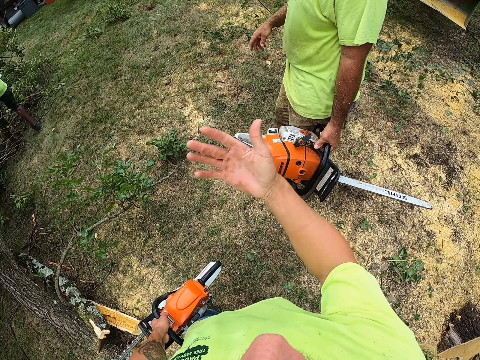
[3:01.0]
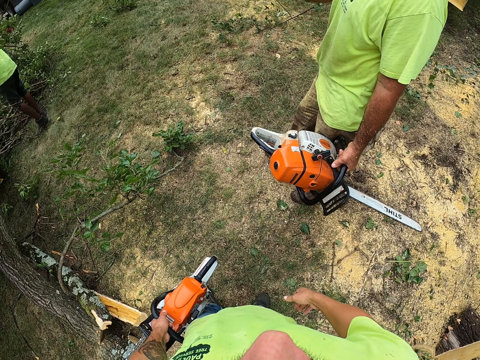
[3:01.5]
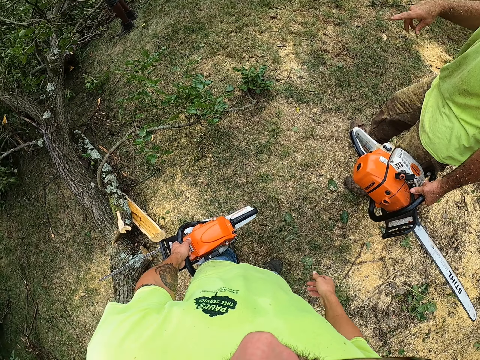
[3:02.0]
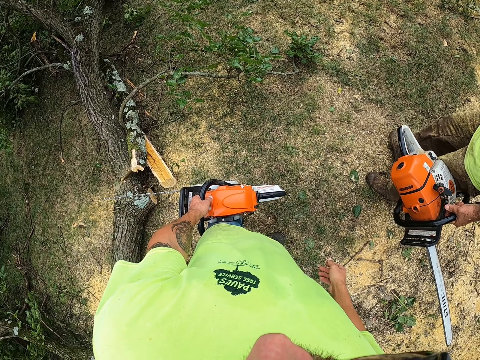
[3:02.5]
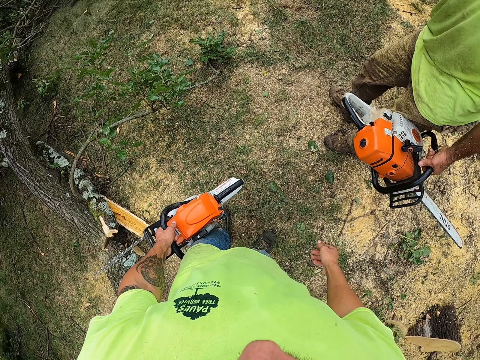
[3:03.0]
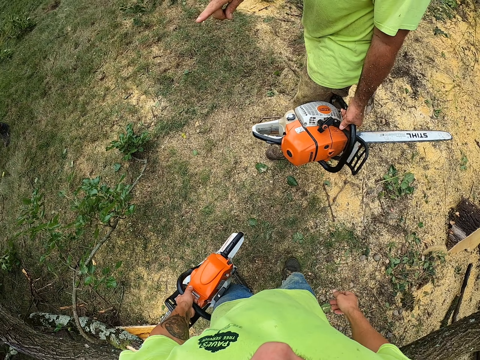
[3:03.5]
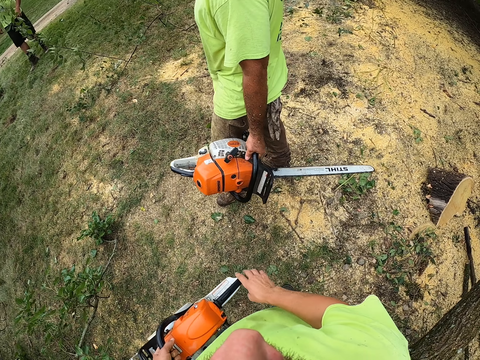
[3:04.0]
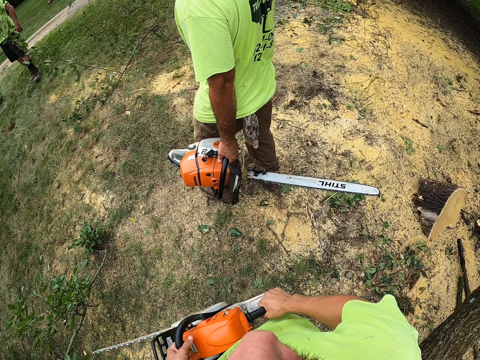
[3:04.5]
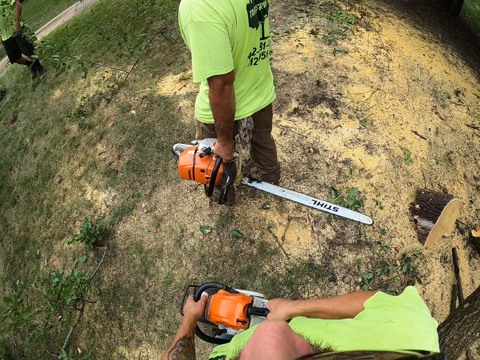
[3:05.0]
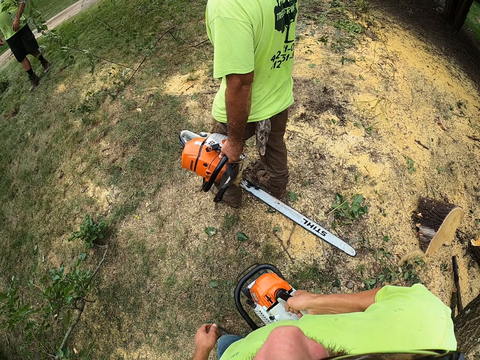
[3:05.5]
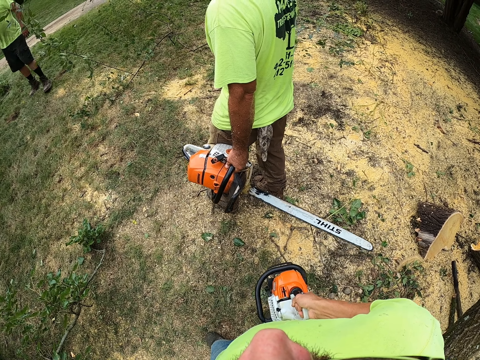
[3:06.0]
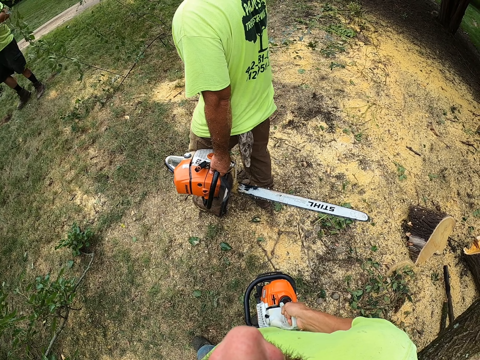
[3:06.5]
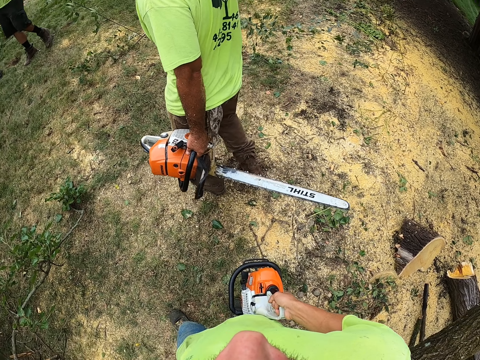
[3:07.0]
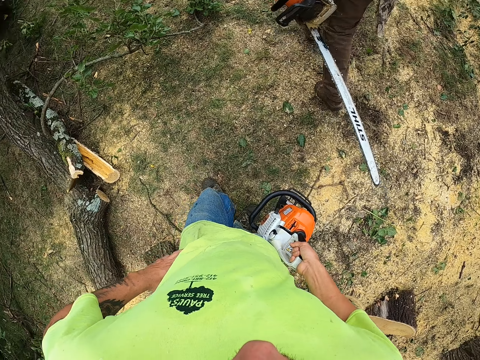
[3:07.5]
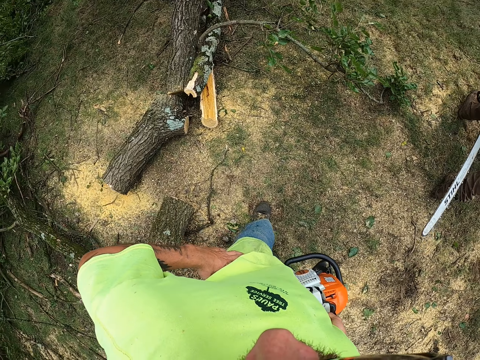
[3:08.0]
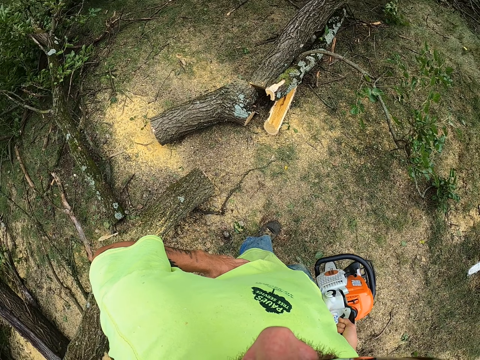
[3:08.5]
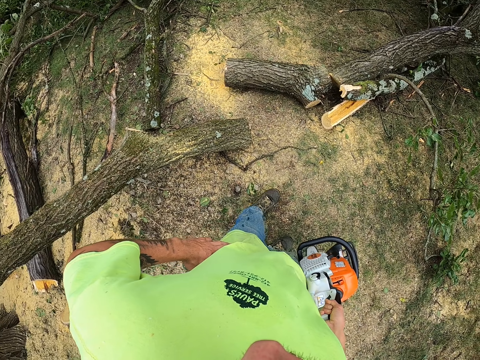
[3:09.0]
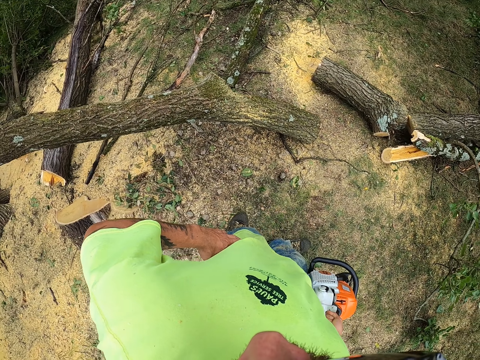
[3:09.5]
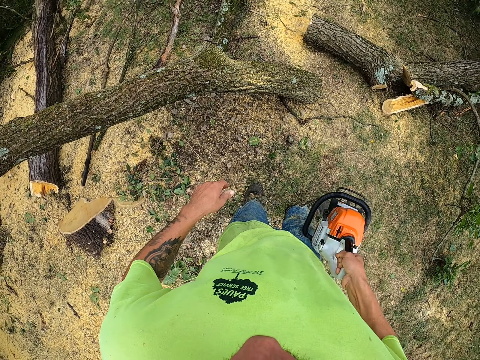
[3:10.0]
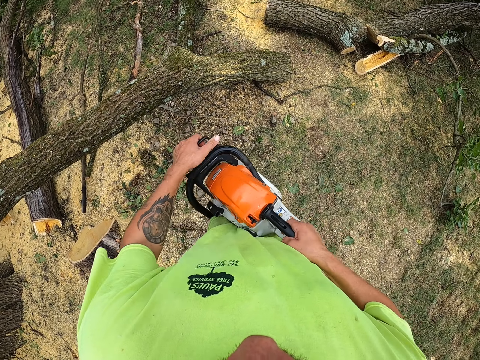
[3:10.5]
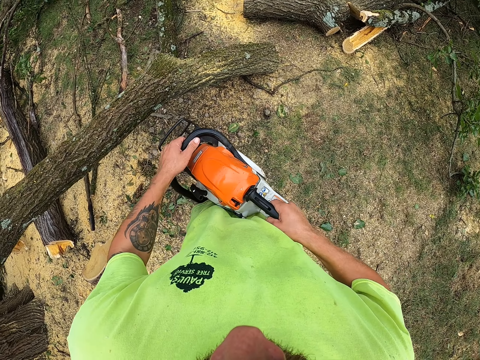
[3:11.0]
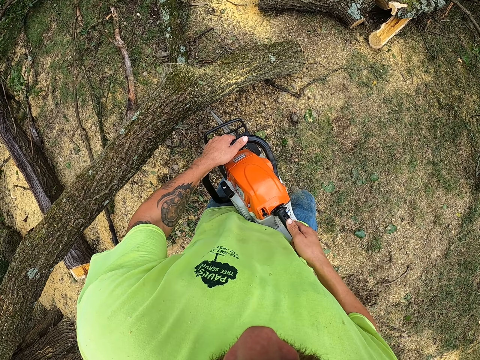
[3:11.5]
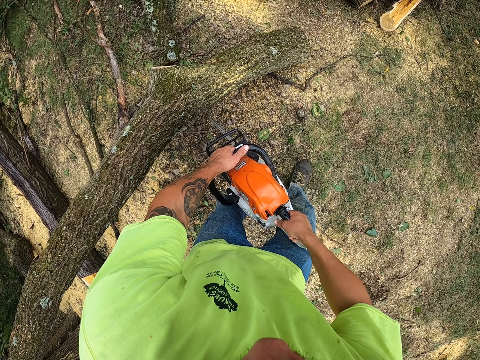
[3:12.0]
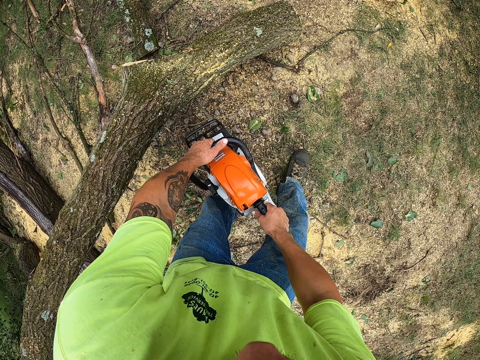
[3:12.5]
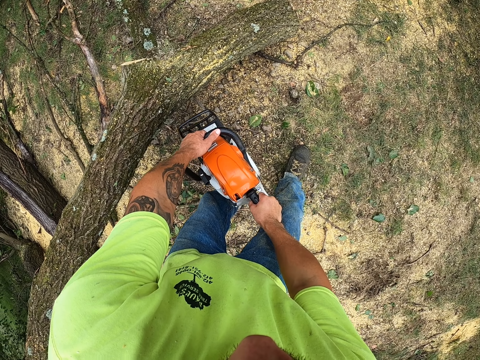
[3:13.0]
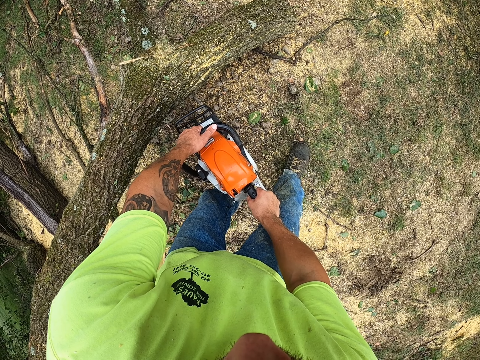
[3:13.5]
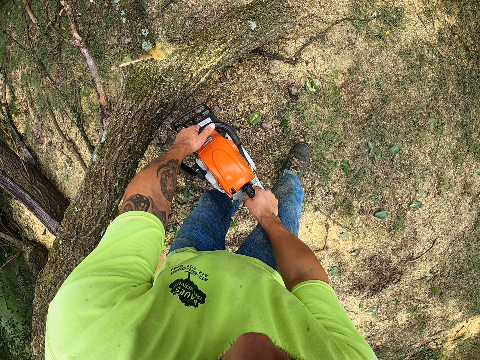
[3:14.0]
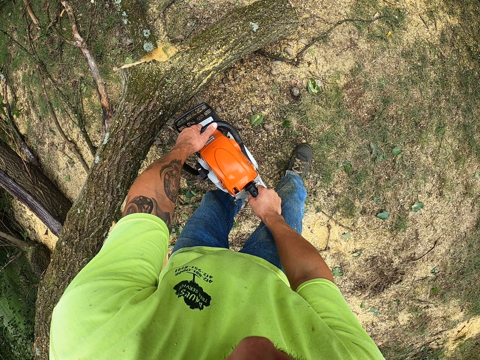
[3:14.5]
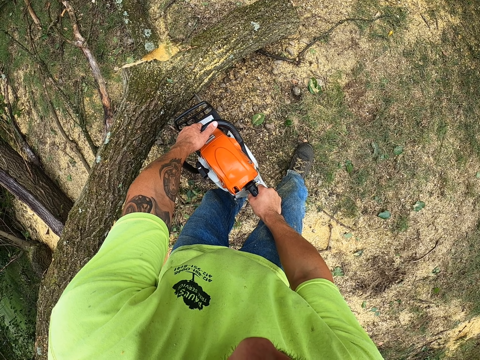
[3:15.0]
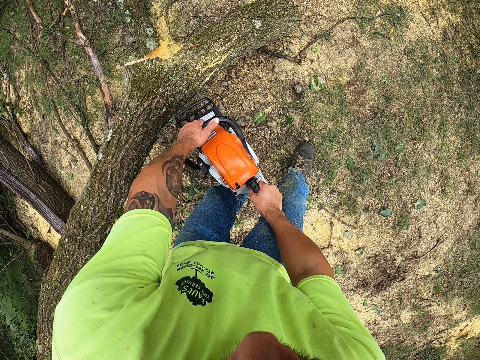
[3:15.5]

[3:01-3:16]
The camera wearer converses with a man. He passes the chain saw to his right hand. He cuts the tree with the chainsaw in both hands.

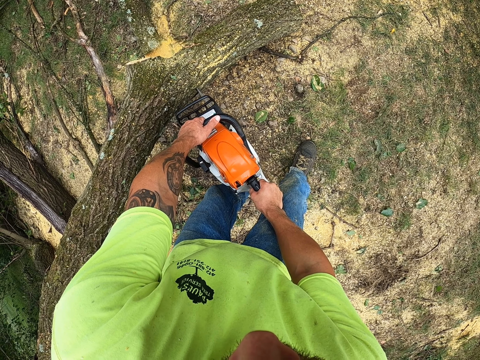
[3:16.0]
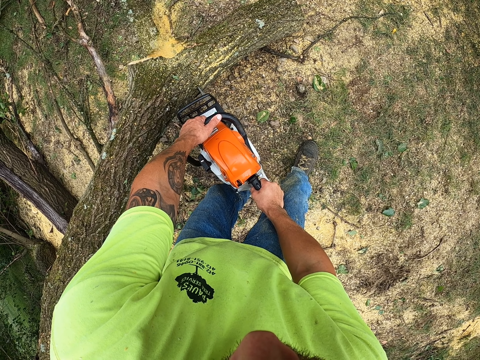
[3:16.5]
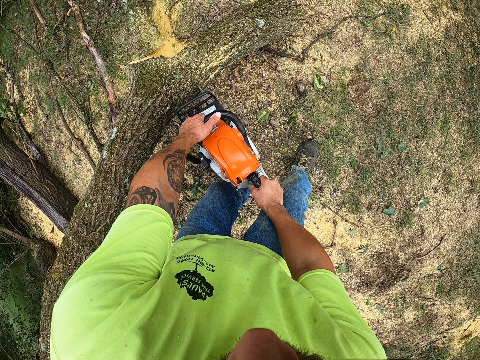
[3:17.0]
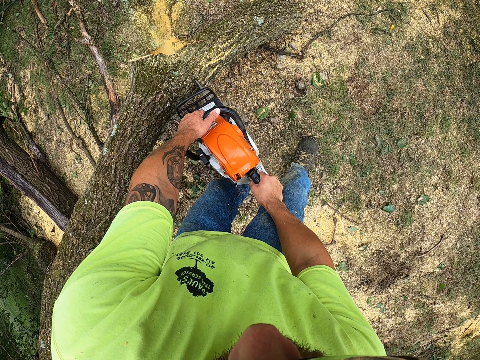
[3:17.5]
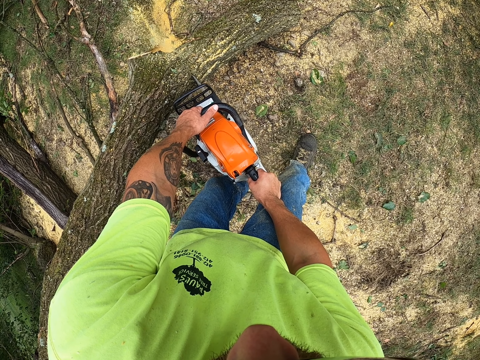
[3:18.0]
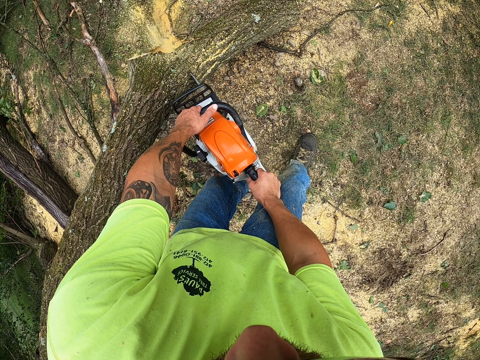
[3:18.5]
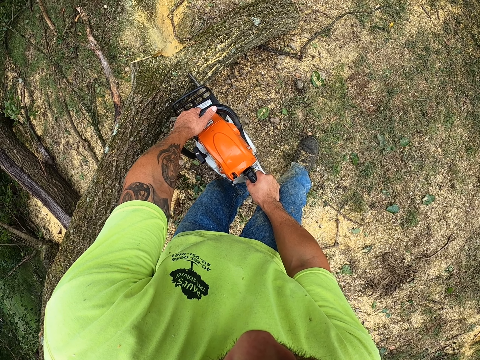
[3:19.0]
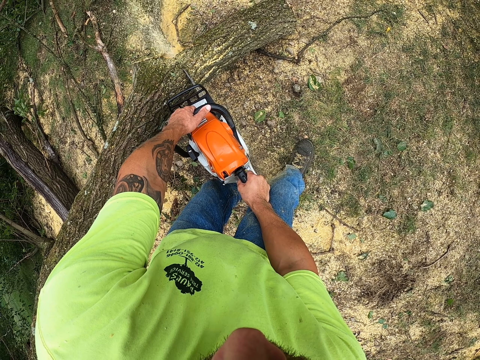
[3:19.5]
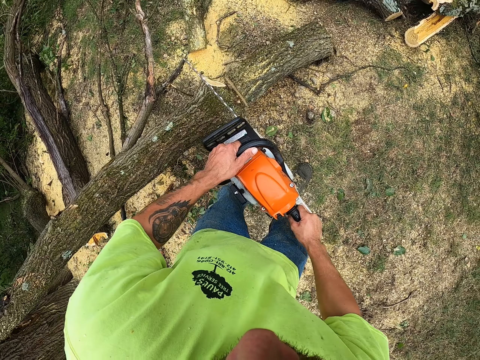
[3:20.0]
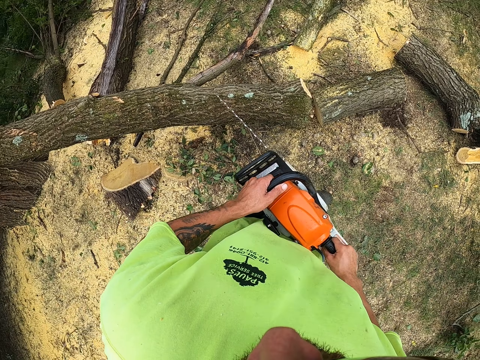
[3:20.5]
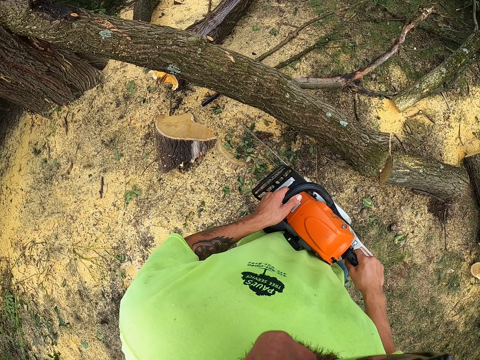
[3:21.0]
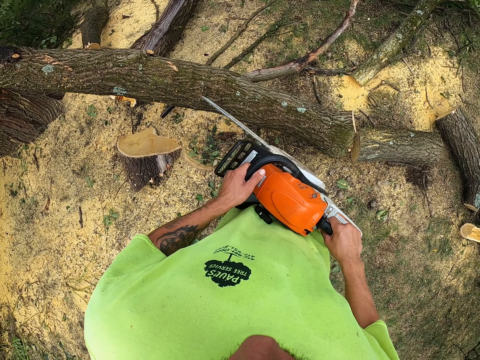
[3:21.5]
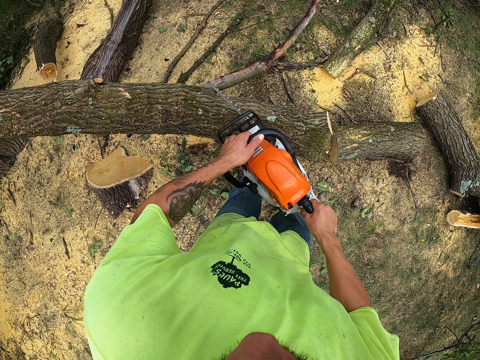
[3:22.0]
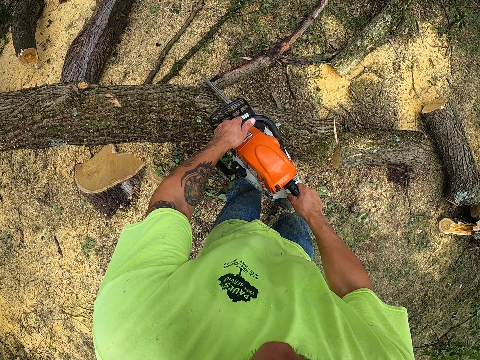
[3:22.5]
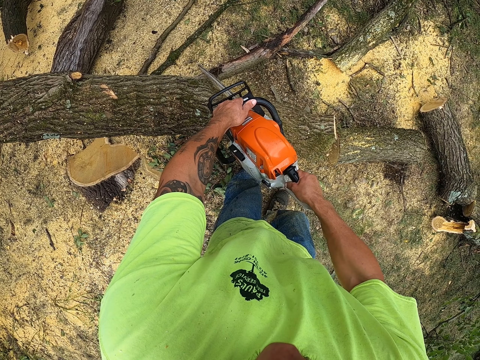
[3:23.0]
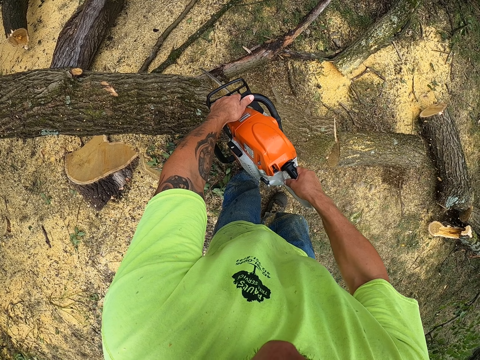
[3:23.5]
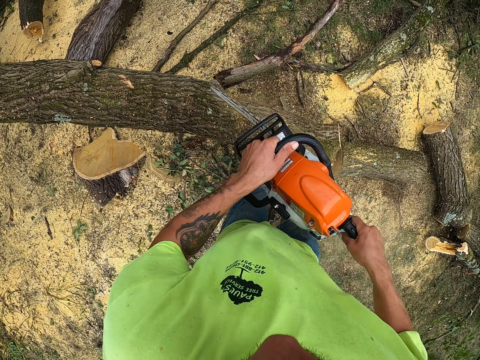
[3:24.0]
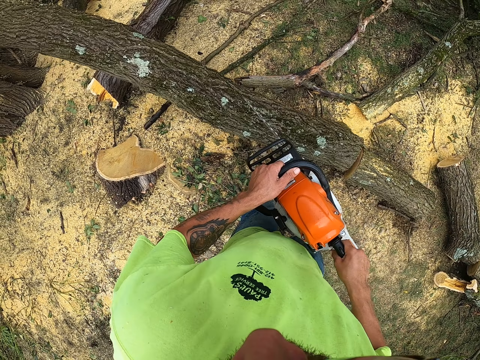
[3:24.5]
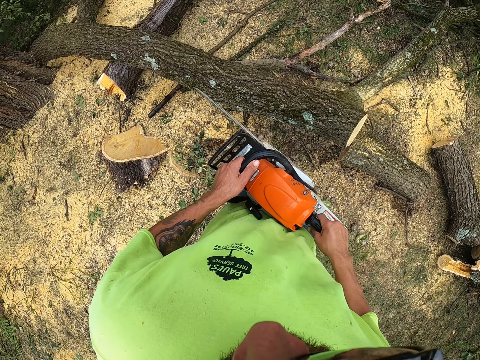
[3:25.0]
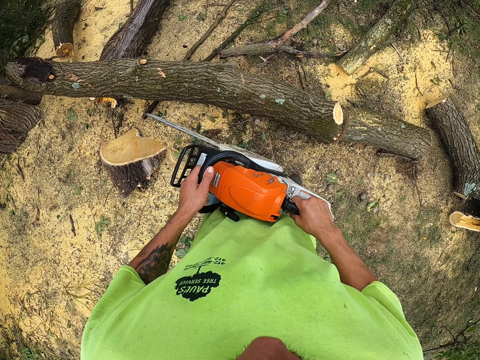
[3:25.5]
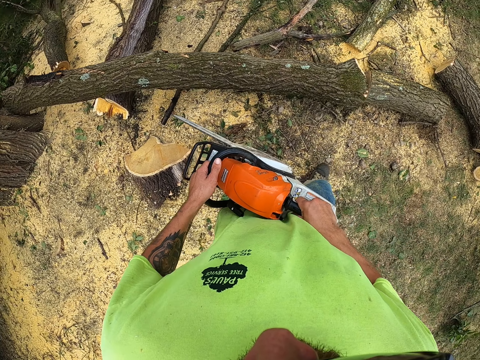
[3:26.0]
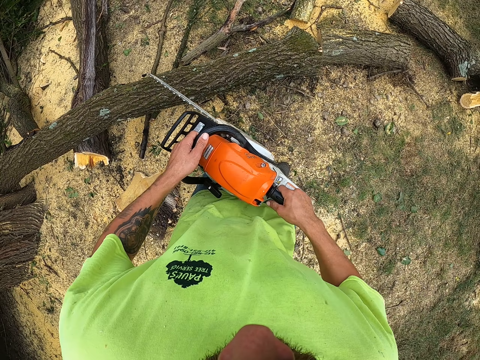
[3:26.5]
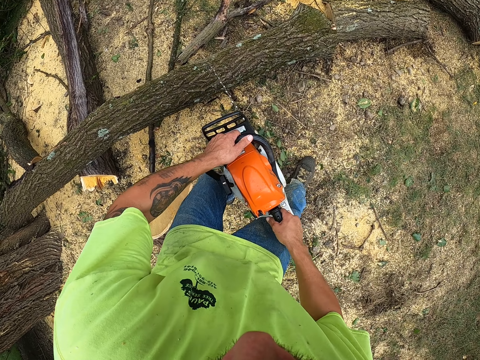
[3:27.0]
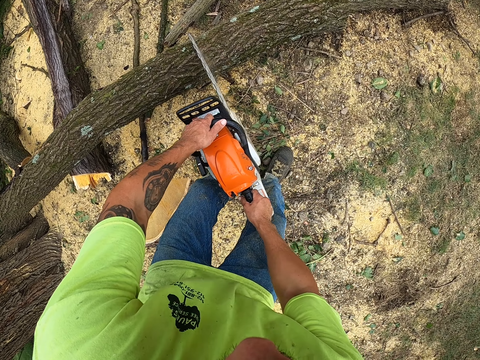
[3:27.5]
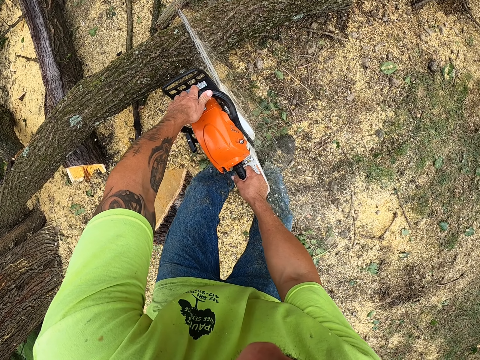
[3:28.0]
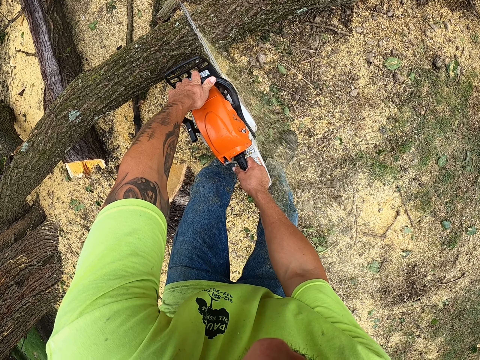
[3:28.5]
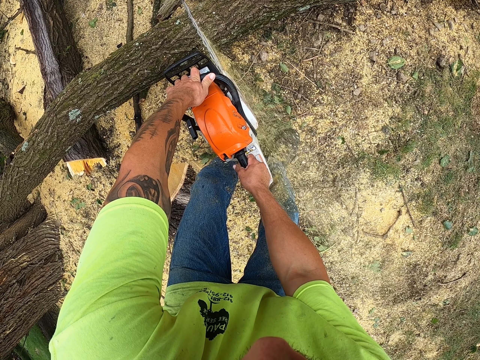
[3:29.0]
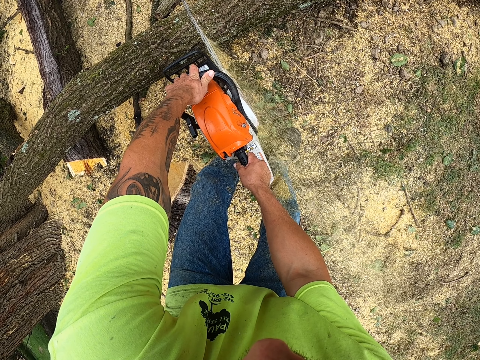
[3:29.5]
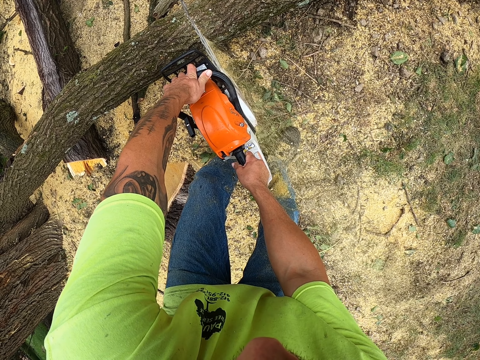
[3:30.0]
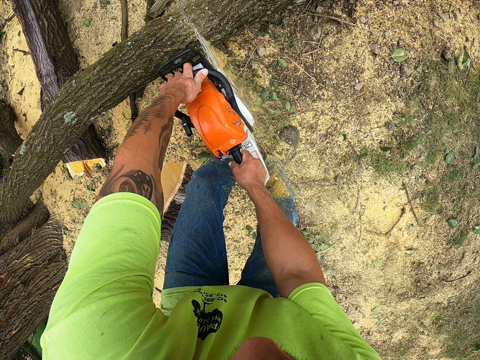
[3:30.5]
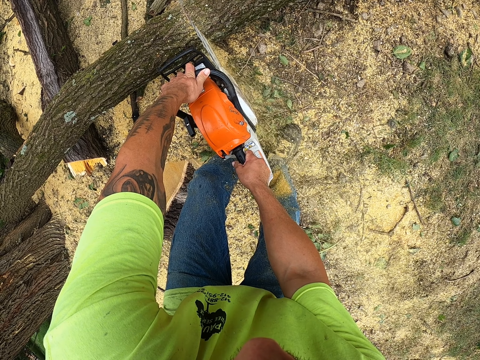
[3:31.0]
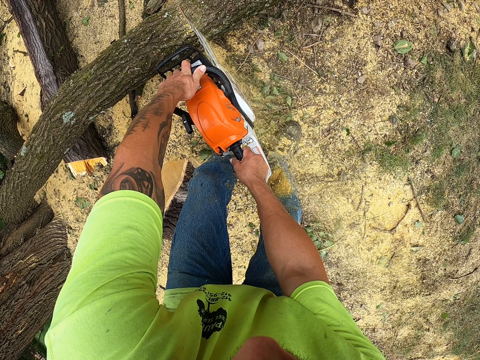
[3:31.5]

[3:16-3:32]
The camera wearer cuts a branch with a saw repeatedly.
